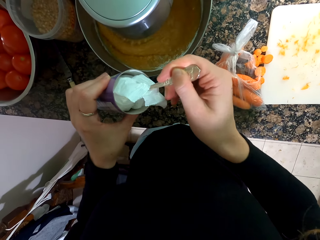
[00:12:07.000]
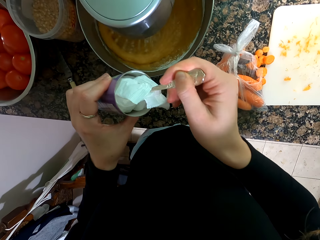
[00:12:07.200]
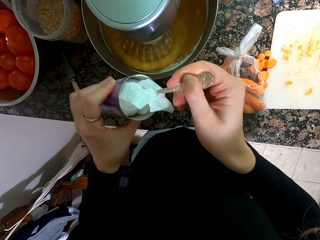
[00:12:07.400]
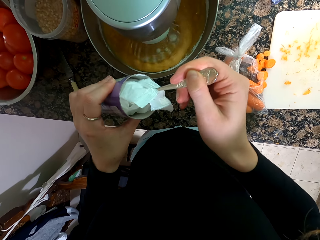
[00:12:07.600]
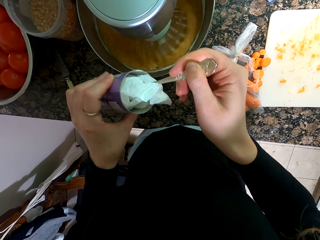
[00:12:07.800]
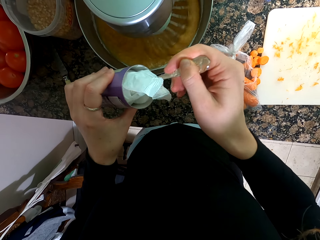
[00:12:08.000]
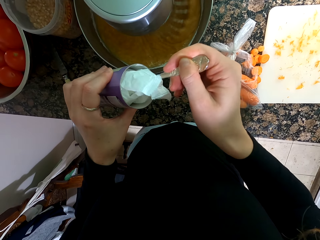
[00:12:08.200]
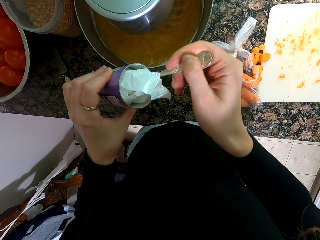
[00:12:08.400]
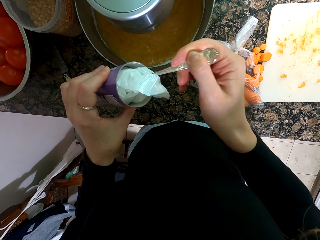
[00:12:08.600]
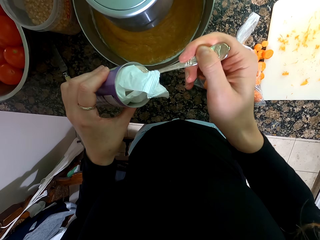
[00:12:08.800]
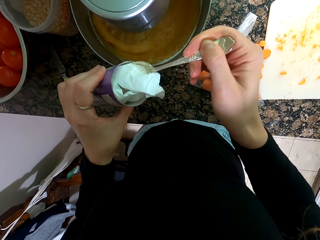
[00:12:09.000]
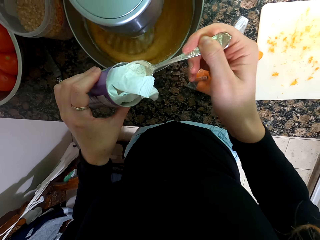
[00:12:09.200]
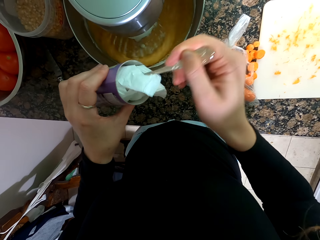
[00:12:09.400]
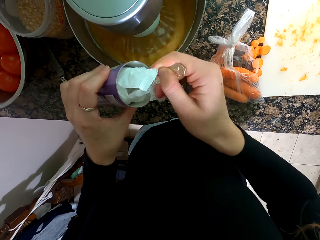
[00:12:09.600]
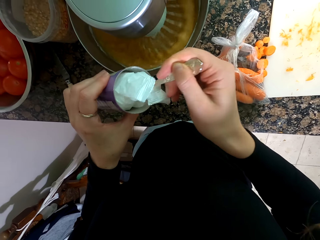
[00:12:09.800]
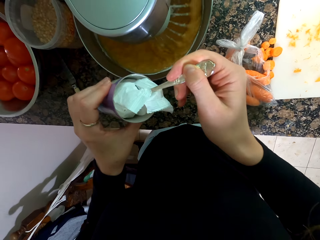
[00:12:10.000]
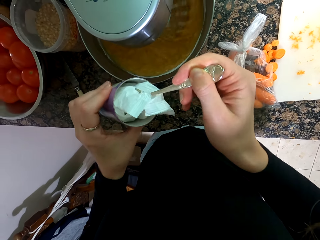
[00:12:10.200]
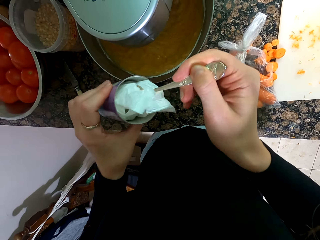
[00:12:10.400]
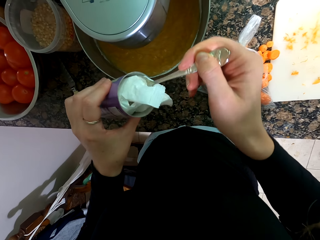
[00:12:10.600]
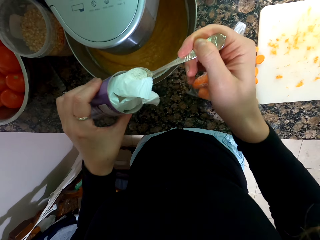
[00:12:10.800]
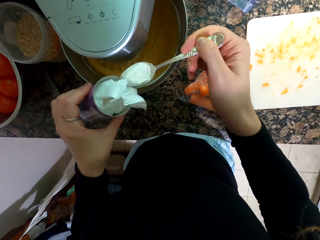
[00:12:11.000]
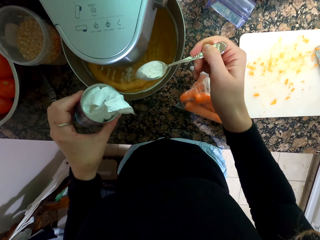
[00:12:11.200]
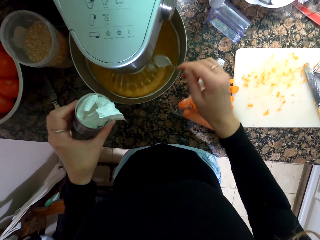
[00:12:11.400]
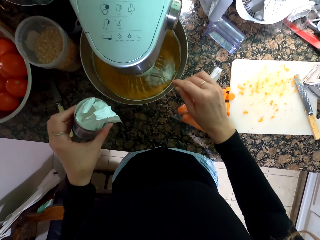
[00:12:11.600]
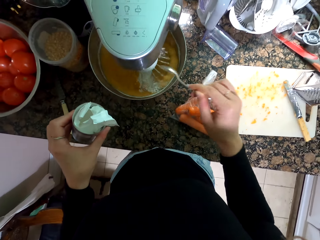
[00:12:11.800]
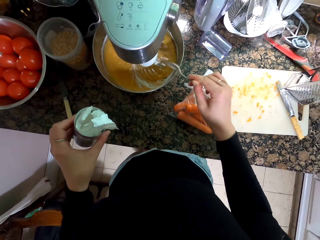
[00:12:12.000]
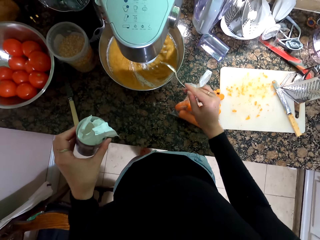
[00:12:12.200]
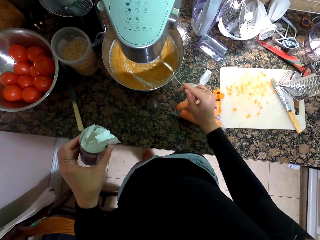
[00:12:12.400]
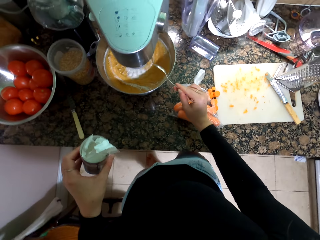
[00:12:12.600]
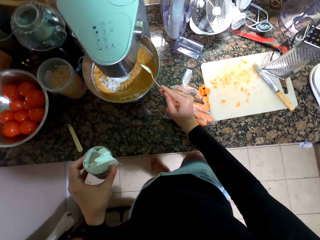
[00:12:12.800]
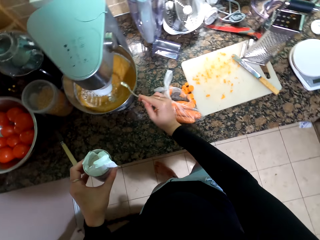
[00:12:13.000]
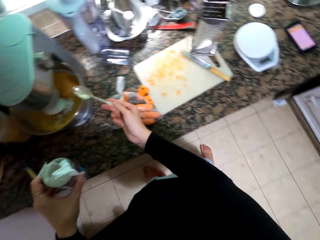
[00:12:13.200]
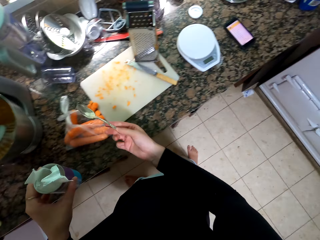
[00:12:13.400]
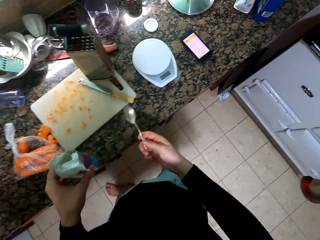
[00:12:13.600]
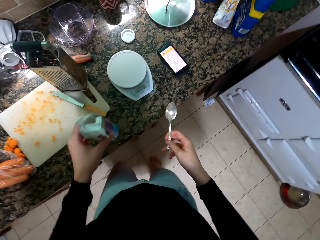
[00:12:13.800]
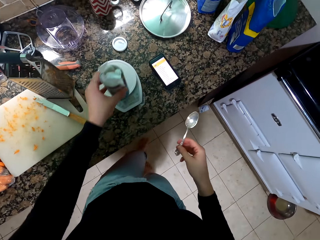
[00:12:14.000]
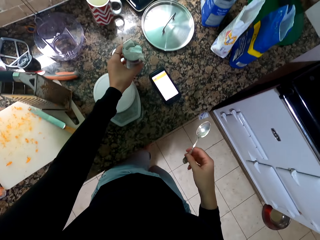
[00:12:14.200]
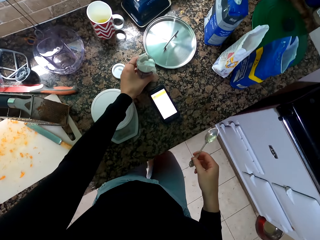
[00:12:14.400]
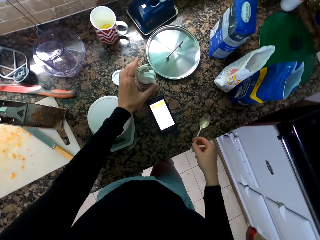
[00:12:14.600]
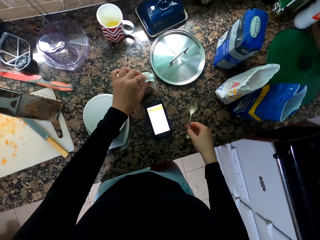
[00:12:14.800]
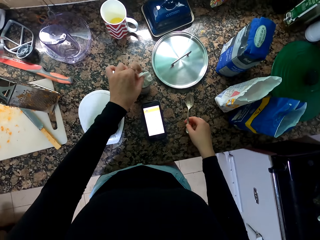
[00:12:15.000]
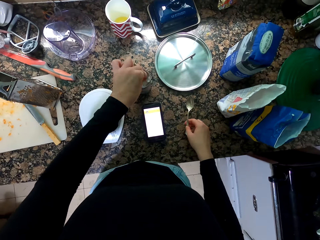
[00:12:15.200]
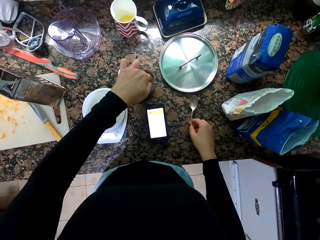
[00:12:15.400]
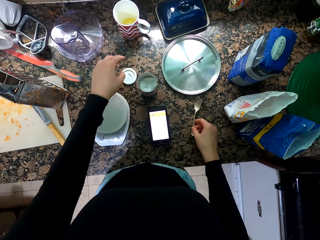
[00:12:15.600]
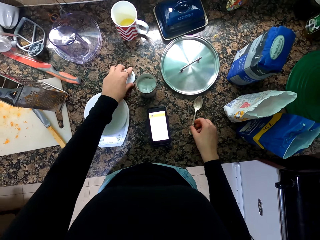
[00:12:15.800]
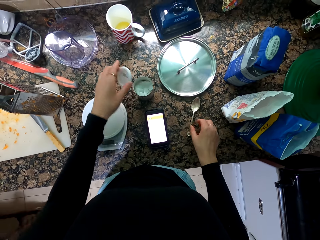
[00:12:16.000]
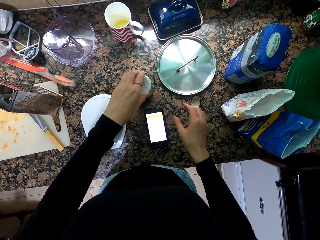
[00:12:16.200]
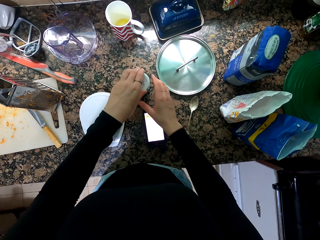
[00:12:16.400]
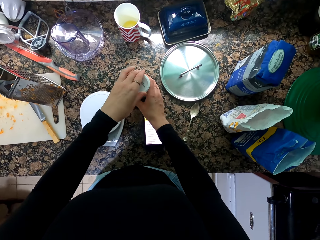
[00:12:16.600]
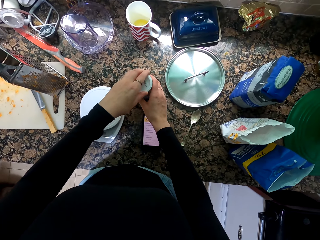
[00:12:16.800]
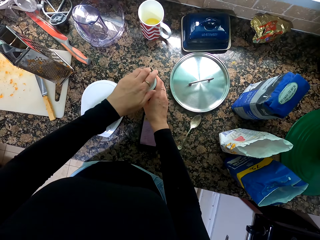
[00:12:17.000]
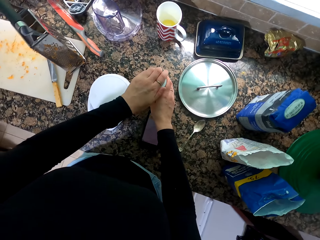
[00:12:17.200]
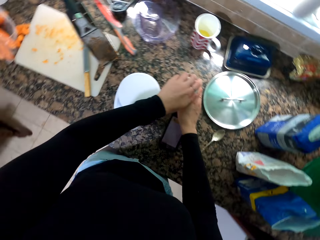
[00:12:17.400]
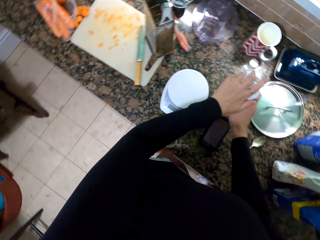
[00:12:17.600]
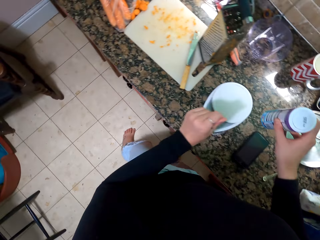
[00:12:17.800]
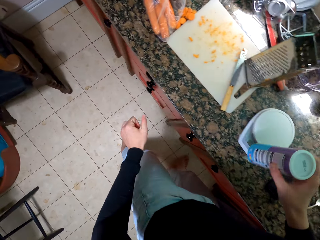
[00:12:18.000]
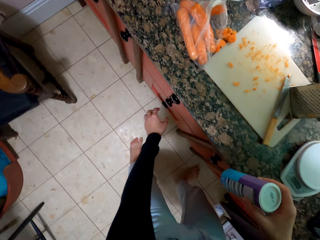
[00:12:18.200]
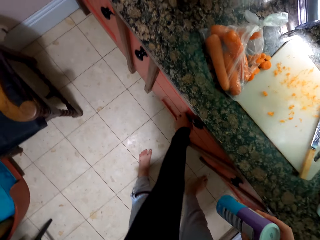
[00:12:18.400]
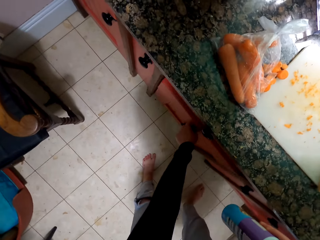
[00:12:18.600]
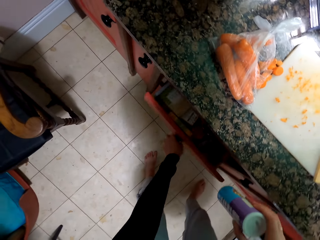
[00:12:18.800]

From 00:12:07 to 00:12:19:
The camera wearer puts the powder in the bowl. They hit the spoon against the bowl. They put down the container. They close something and return it to the cabinet. They put down the spoon. They pick up the lid. They cover the container.

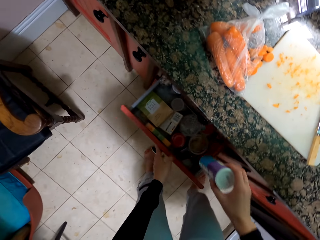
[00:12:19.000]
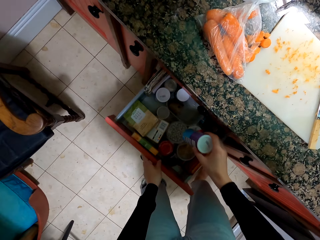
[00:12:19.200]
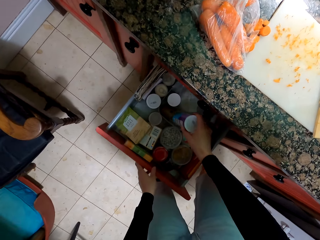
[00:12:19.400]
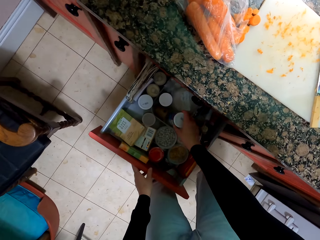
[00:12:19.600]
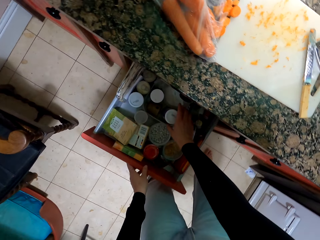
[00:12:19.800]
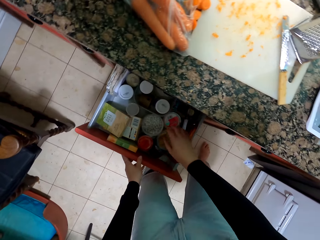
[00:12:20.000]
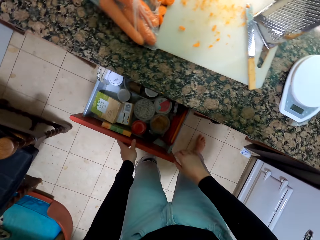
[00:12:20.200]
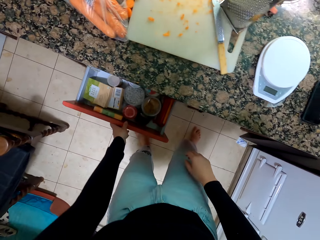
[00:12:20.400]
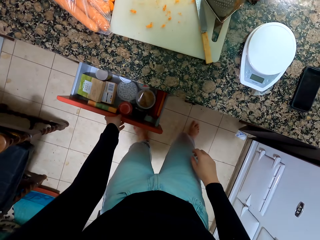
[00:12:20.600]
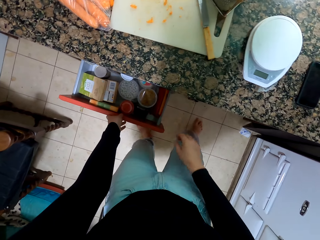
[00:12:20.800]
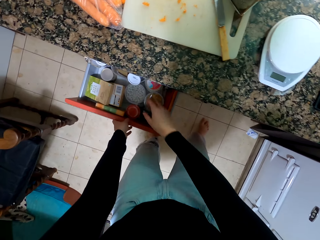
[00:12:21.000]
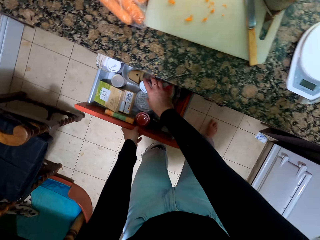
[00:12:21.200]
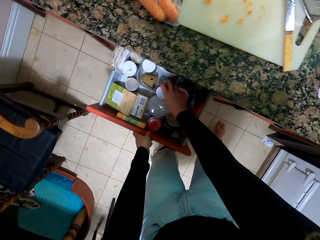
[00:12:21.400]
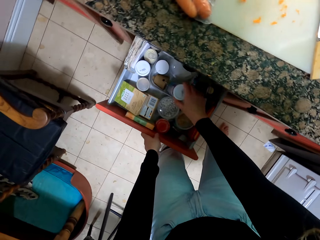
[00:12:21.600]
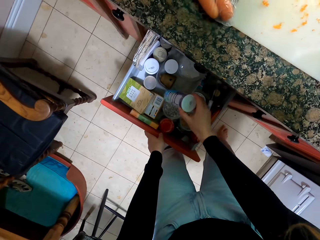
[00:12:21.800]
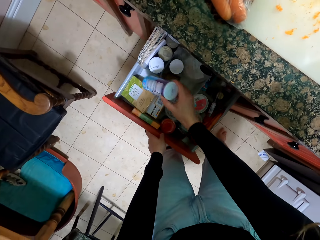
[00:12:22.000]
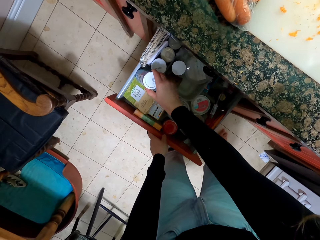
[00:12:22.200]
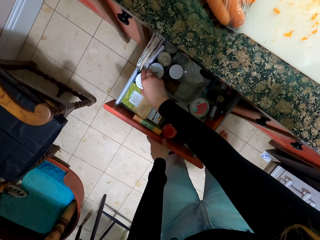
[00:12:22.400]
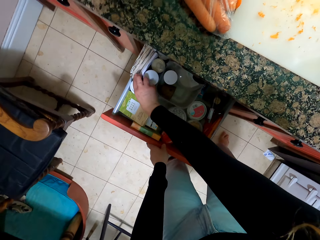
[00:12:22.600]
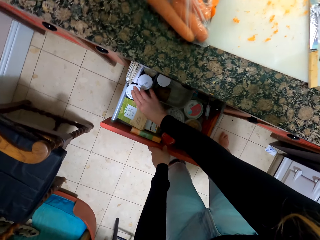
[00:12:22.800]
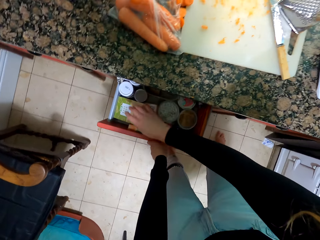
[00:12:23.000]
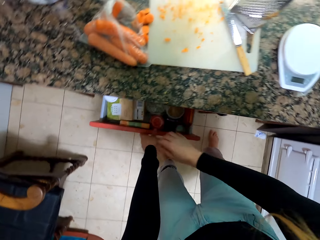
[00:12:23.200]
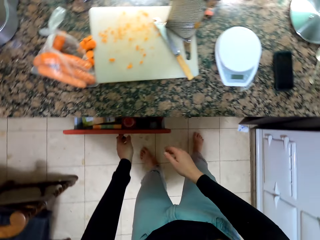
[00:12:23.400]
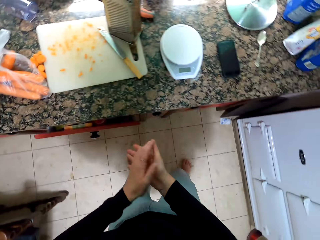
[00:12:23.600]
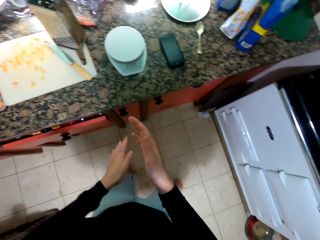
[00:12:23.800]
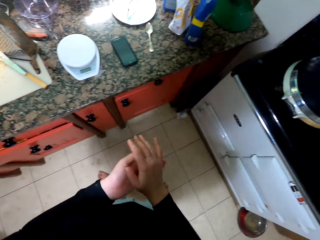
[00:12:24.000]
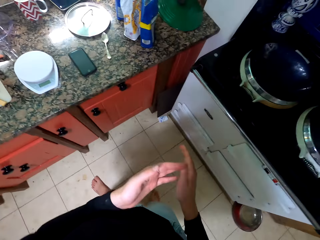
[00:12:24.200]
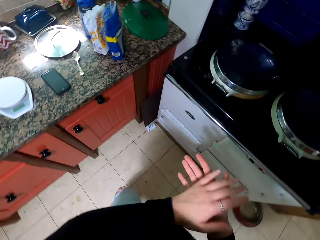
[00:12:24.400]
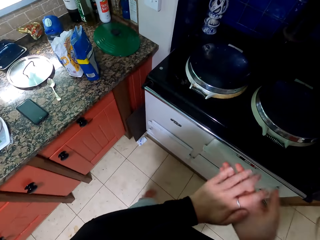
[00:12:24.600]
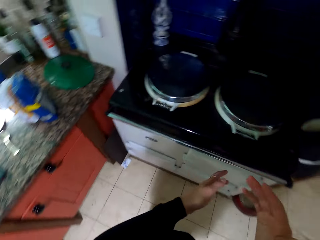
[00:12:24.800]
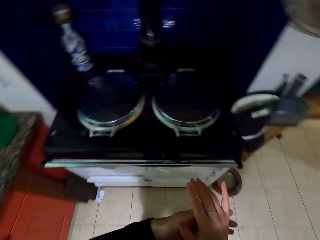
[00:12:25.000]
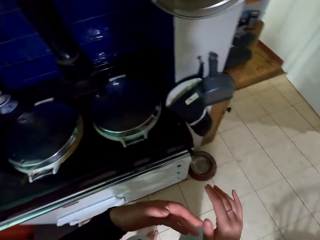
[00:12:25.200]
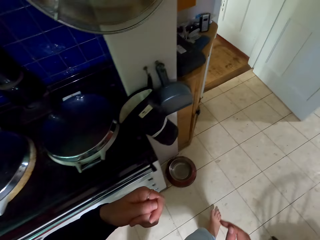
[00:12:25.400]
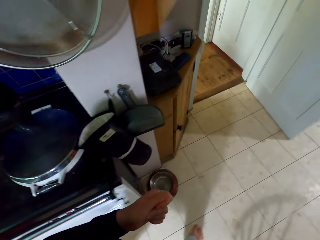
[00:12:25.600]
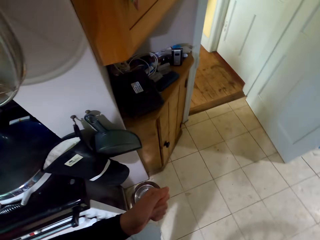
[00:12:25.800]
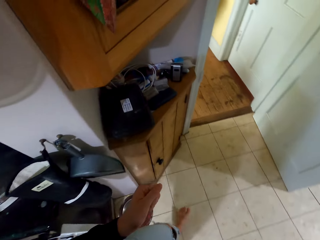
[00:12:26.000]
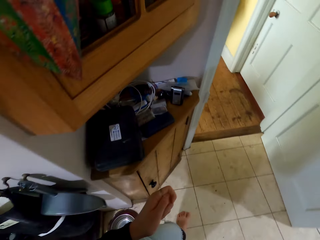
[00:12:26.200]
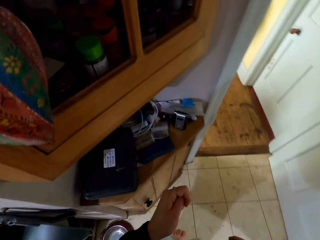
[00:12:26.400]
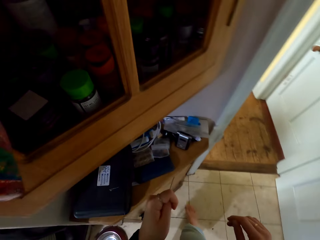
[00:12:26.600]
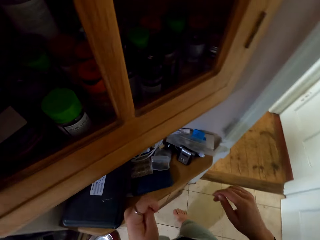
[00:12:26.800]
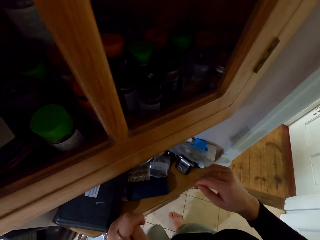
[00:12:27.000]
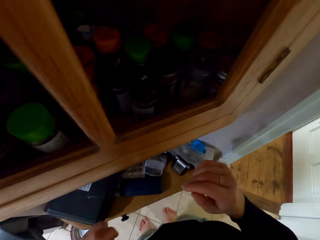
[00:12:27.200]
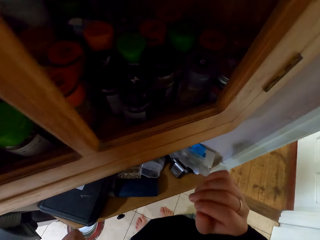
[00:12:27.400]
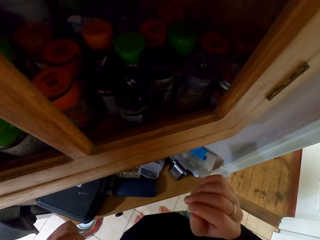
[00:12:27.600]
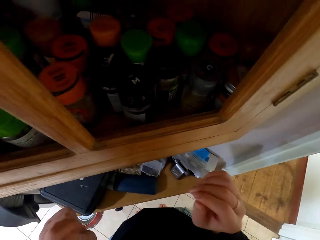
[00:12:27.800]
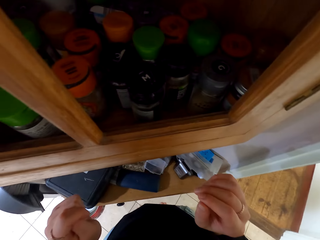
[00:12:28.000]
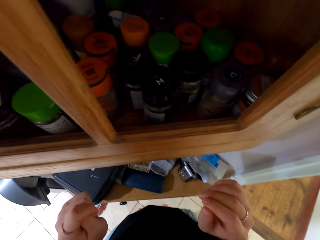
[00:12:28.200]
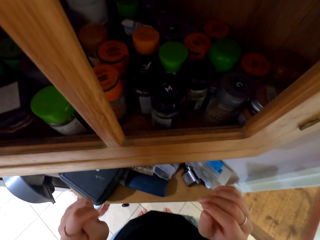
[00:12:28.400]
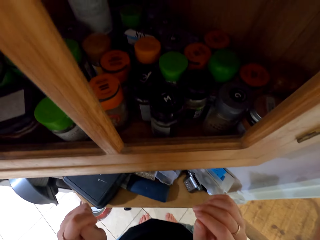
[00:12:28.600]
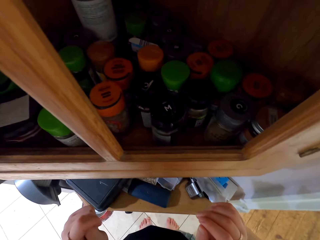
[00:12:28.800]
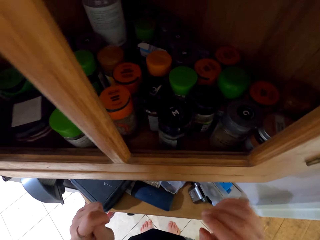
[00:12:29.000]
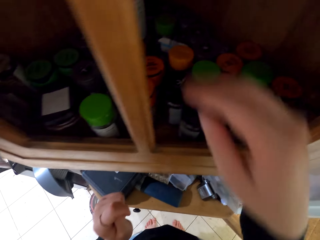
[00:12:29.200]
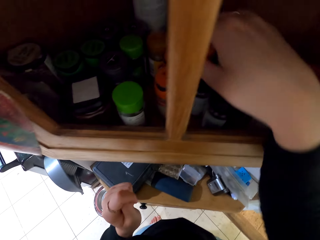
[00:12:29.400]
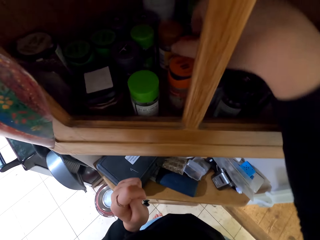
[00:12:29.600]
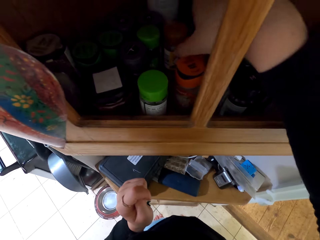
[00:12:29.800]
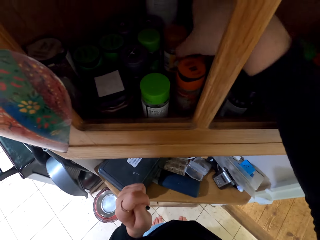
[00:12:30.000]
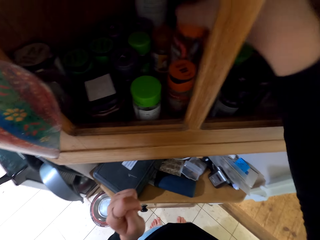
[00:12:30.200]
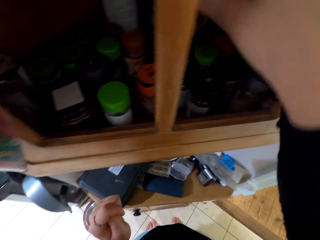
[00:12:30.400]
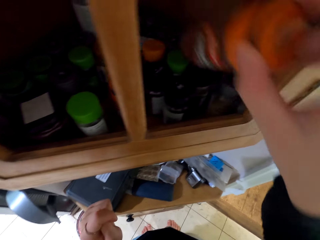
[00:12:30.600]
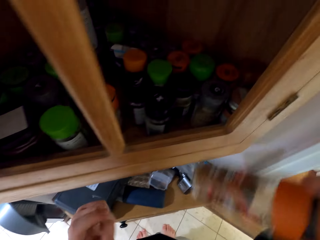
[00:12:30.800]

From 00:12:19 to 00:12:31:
The camera wearer pulls the drawer. He puts the container in the drawer. He pushes the drawer. He holds the container. He moves the container. He pushes the drawer. He rubs his hands. He walks away from the countertop. He takes two bottles at the cabinet.
